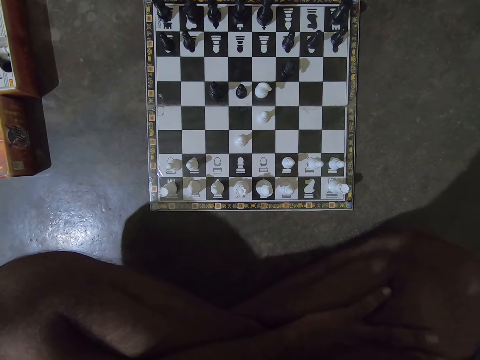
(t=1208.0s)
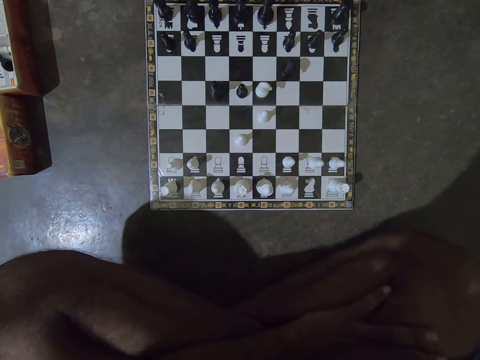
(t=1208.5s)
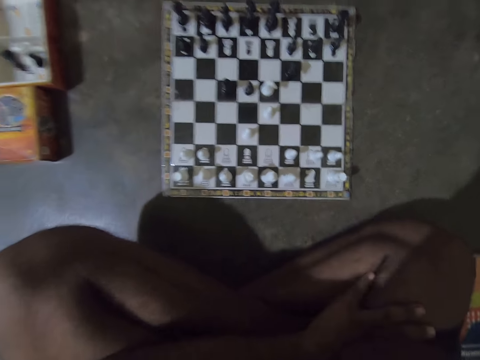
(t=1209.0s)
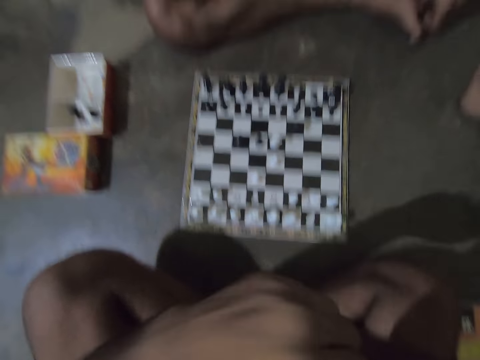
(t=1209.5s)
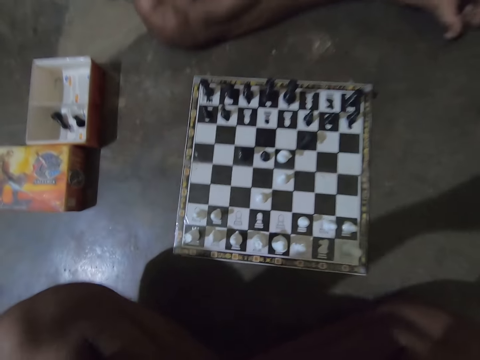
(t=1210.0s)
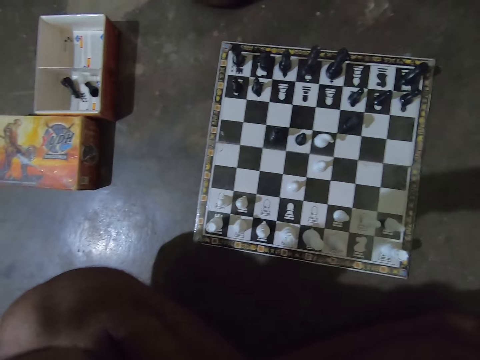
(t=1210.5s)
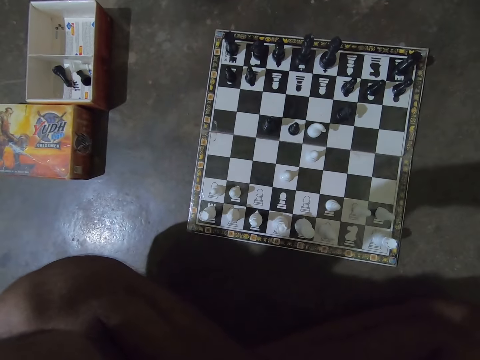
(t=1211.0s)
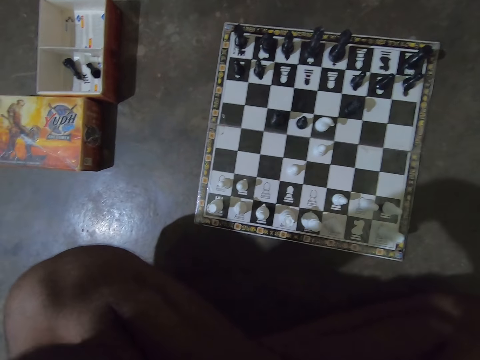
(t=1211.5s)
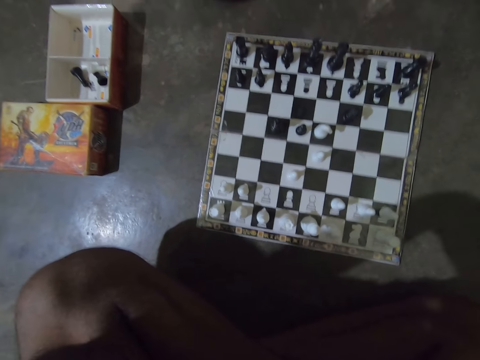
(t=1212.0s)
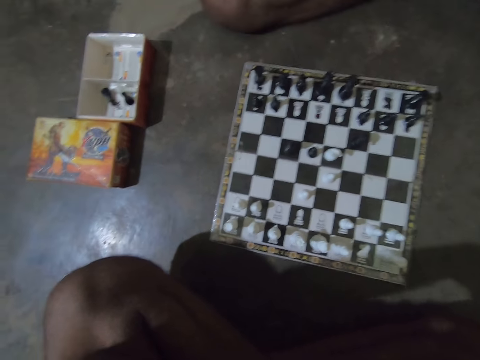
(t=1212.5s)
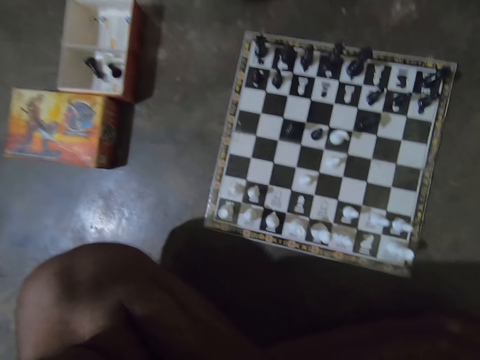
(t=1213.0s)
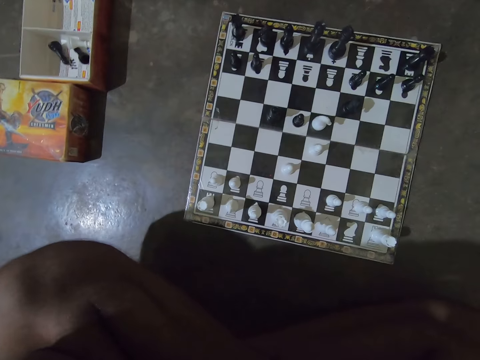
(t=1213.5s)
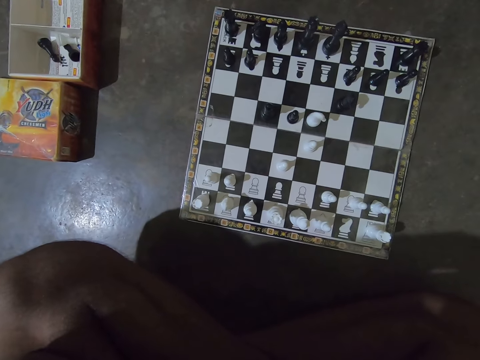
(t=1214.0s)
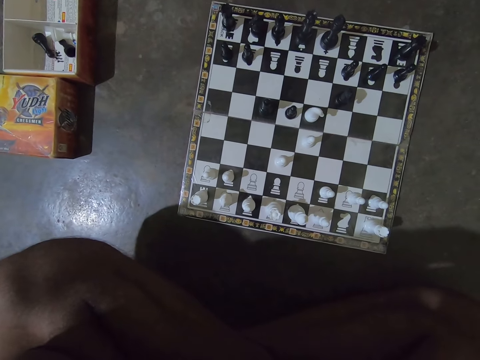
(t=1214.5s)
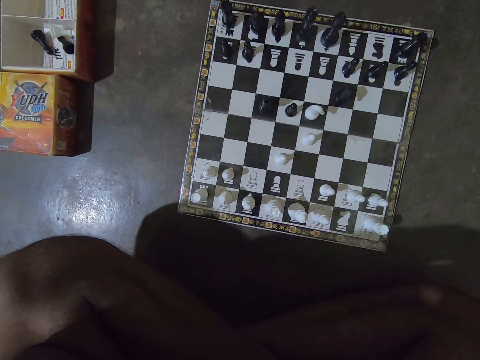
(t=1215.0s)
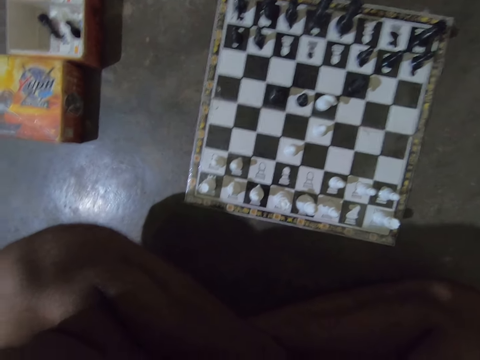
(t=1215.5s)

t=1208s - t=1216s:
The camera wearer raises his left hand towards his face. He touches his face.

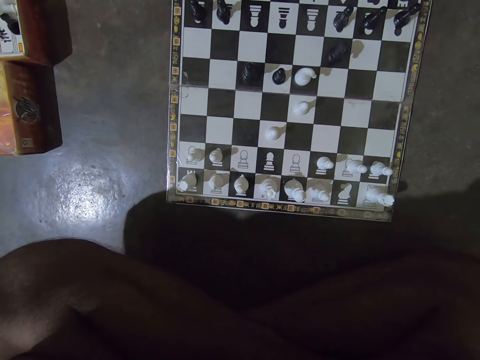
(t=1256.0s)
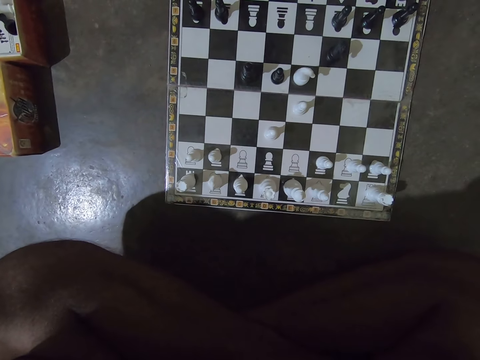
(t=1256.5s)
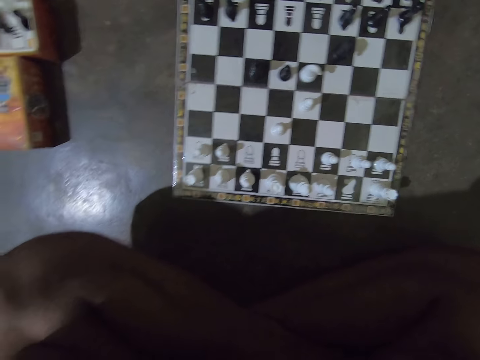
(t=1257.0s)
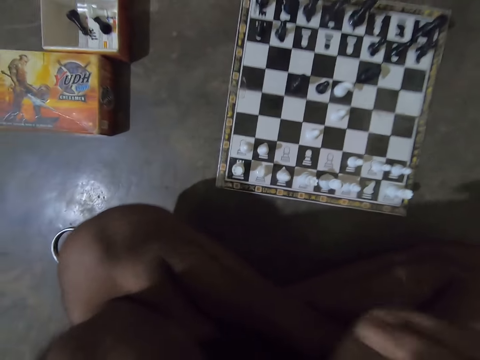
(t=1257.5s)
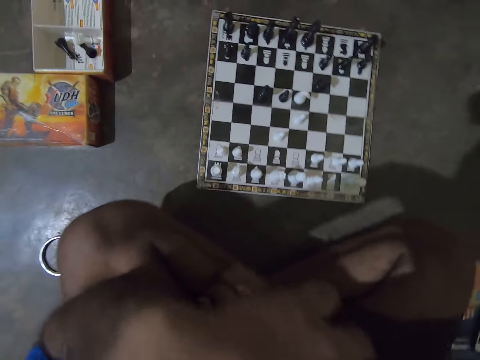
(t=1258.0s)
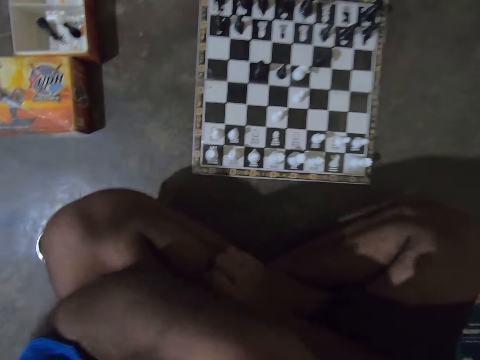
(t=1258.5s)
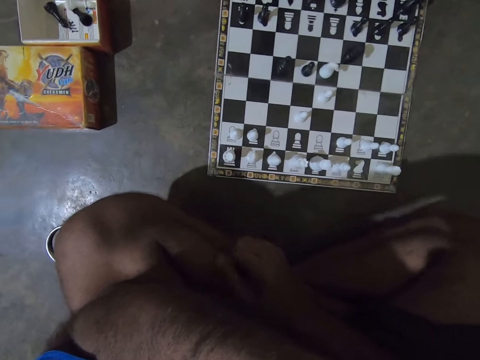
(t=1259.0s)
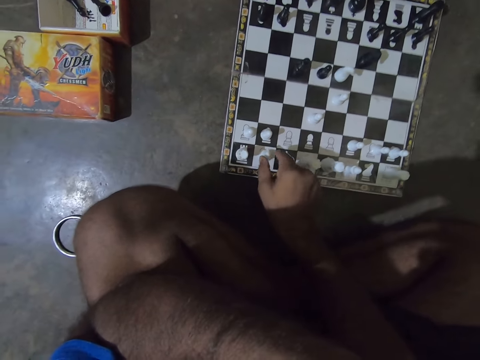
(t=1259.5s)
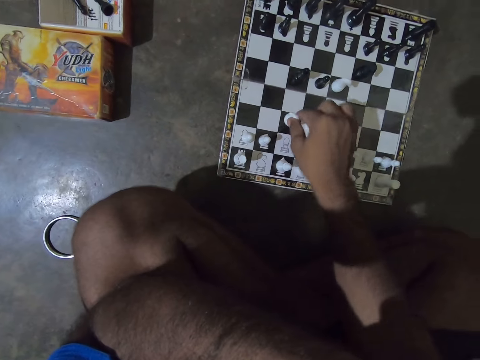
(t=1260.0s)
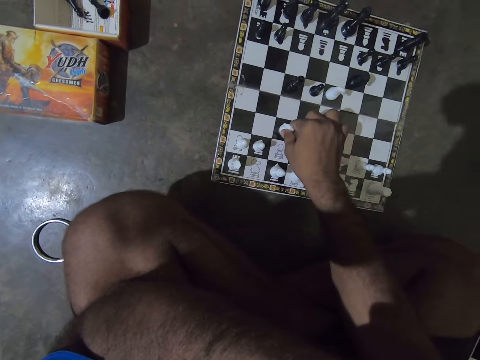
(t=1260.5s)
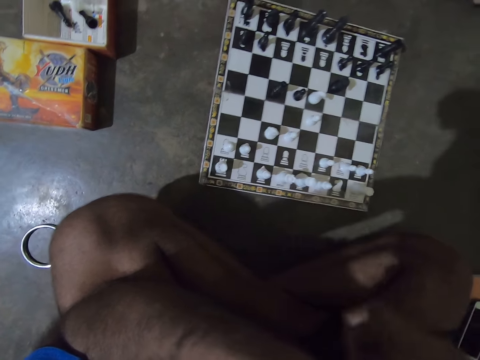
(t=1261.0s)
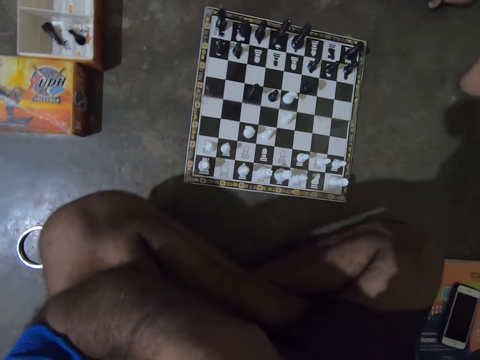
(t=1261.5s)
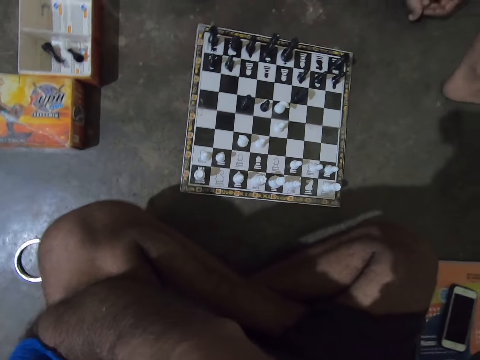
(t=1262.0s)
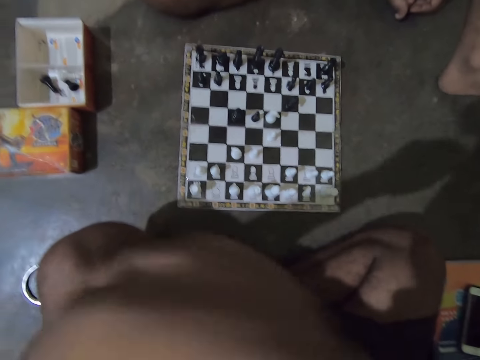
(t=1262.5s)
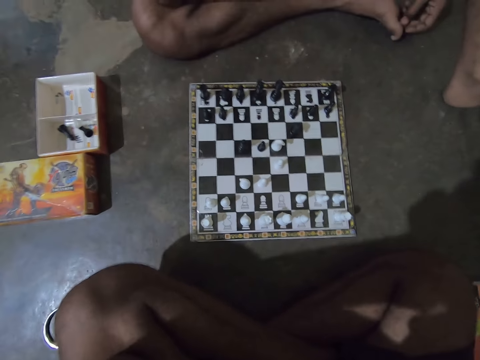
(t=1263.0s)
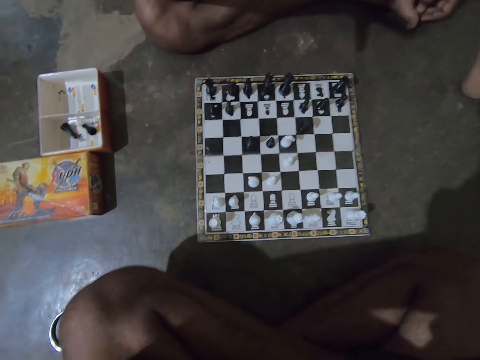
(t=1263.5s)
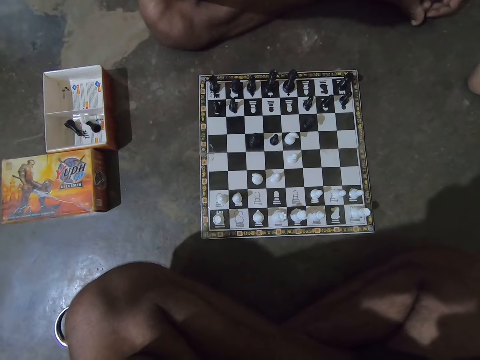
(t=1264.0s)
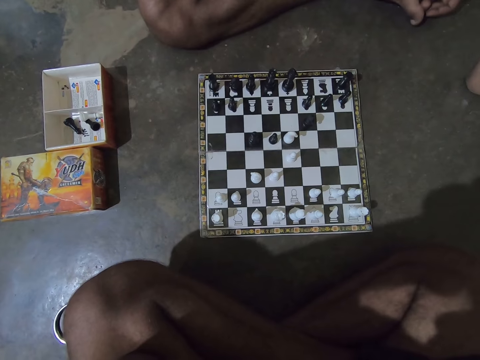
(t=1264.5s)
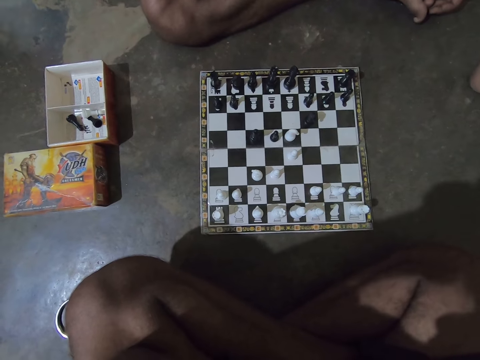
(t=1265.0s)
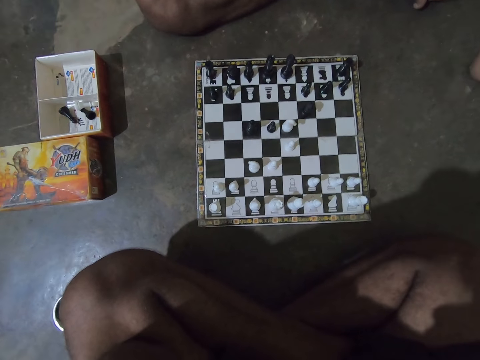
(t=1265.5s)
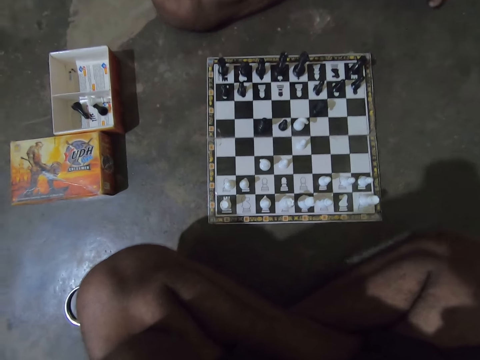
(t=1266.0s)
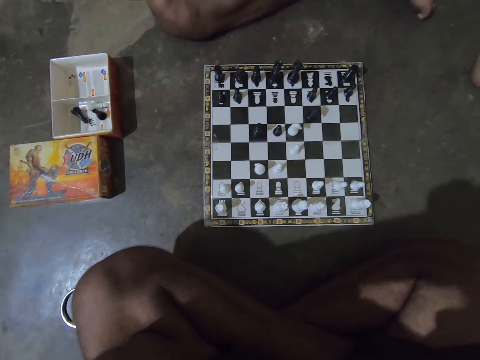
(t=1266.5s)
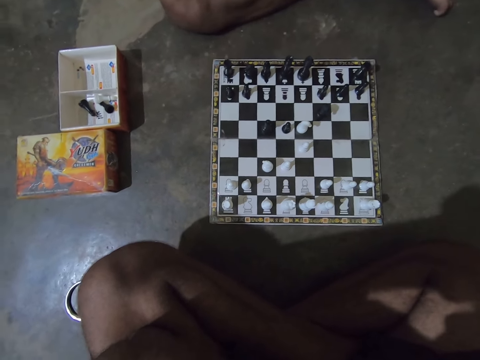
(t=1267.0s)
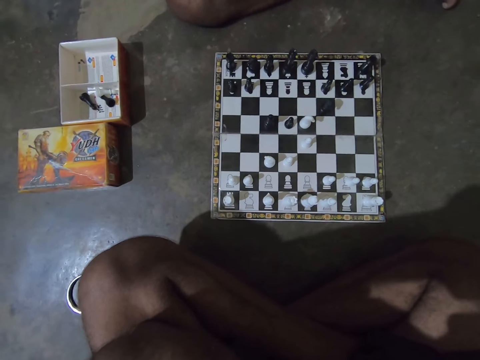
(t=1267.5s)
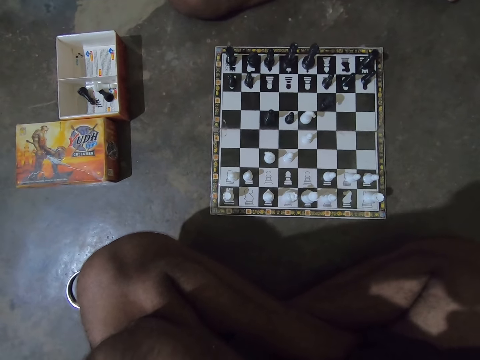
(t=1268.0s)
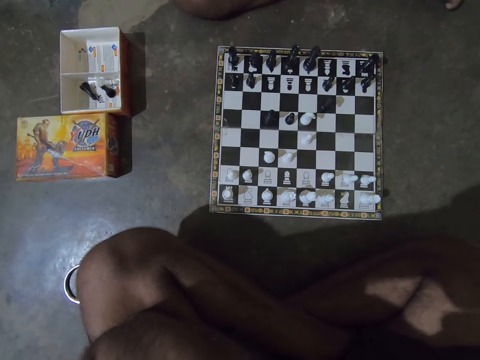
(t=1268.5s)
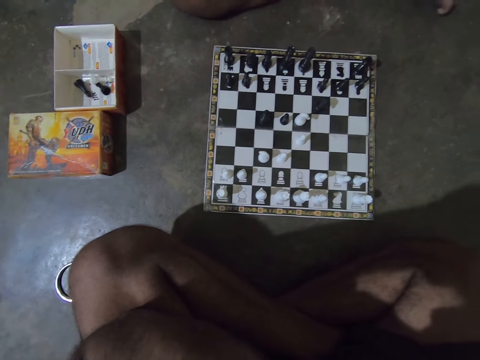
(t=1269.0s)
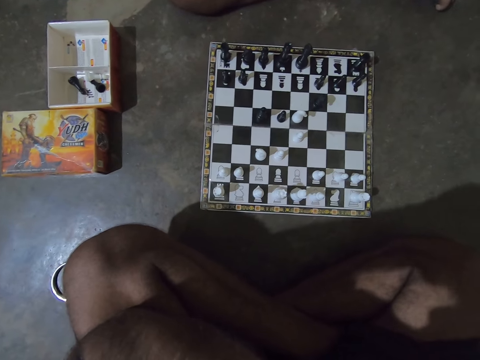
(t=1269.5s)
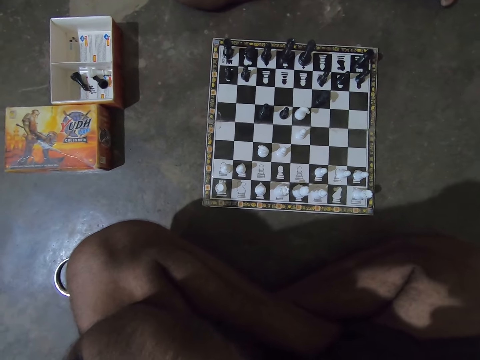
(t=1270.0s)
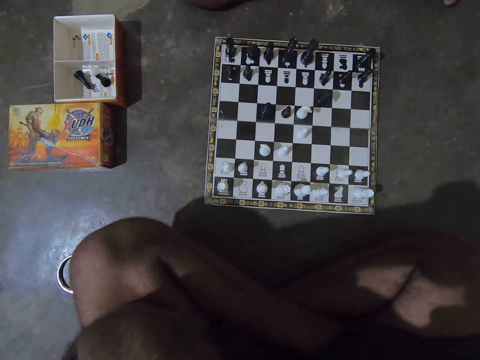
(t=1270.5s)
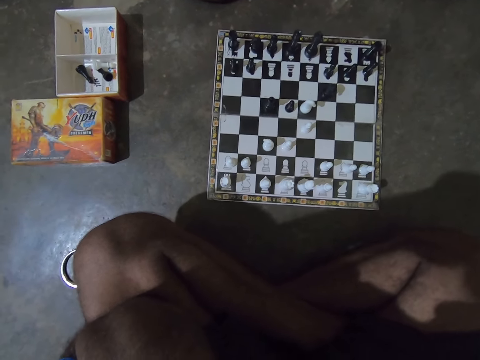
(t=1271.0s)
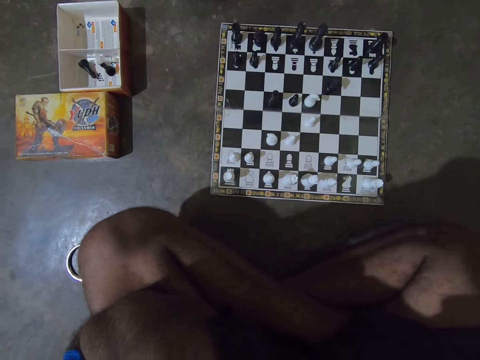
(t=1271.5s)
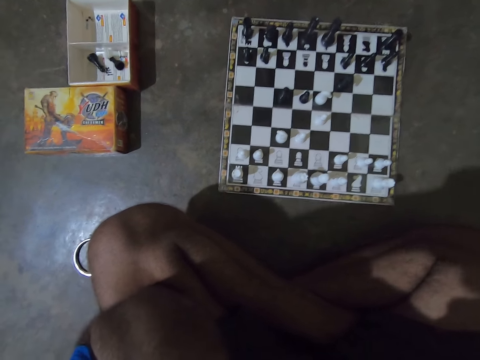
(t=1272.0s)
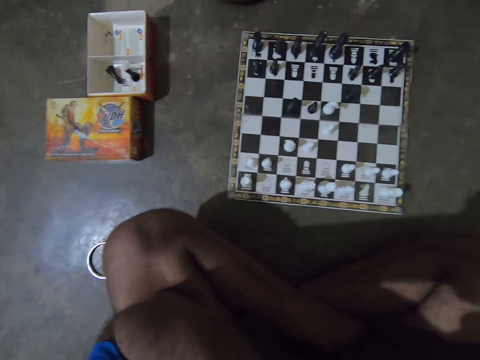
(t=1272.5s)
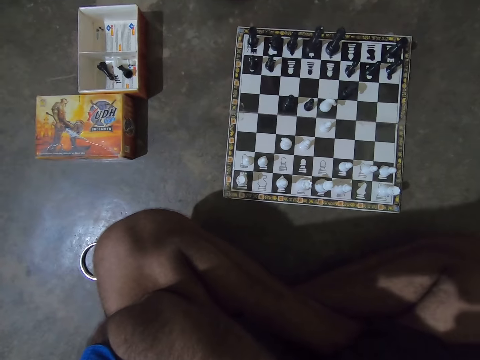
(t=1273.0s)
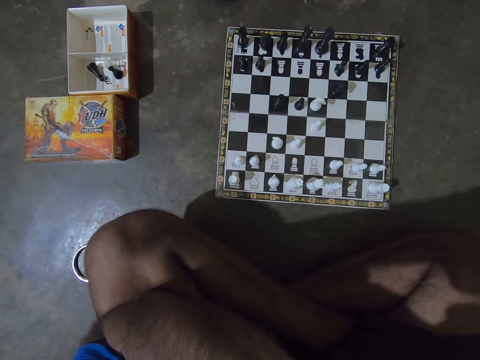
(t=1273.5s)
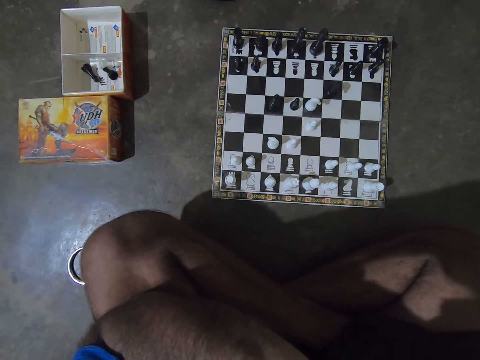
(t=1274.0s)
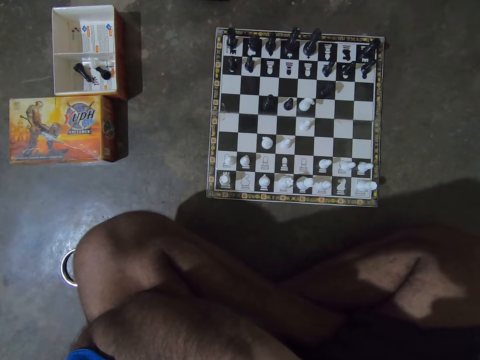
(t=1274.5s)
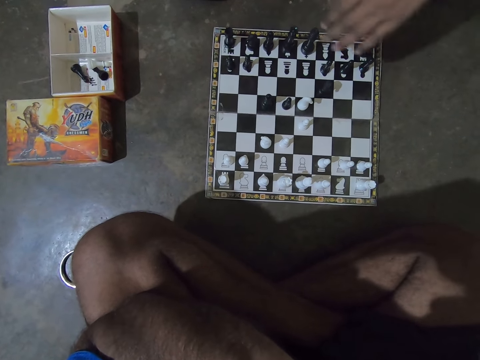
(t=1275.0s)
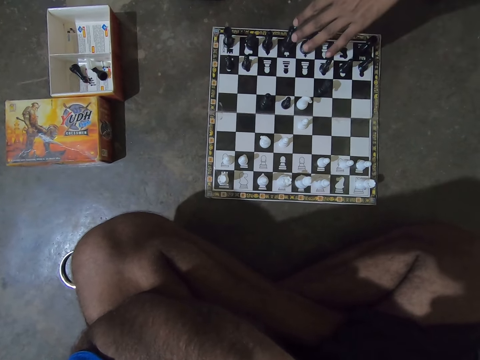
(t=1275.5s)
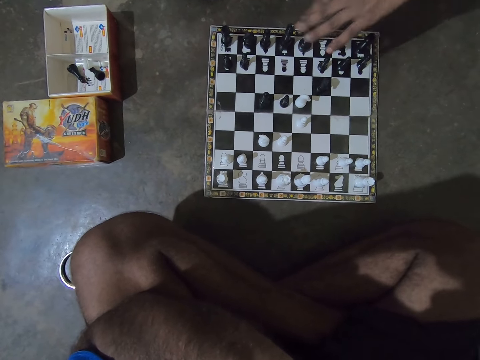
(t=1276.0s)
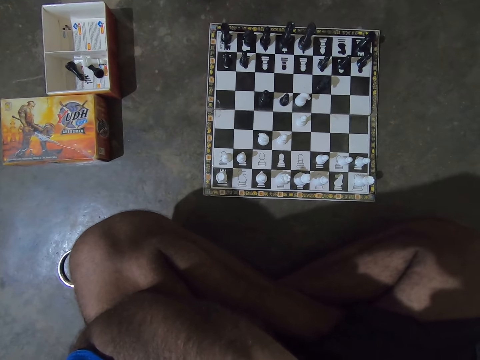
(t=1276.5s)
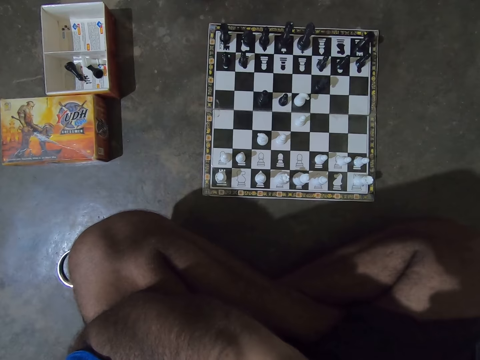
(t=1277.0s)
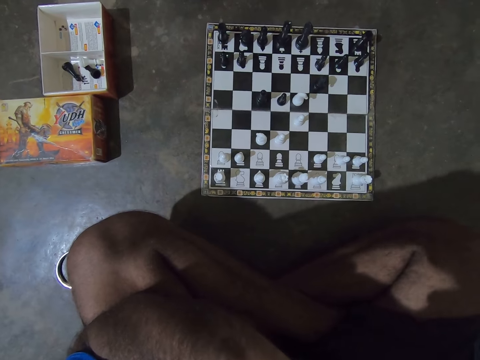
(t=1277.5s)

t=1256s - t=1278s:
The camera wearer places his right hand on his right leg. He picks up a white knight chess piece on the chess board with his right hand. He places the white knight chess piece forward on a black box on the chess board. He plays the chess. He raises his hand towards his face. He adjusts his left hand on his face. A man touches the black queen chess piece on the chess board with his left hand. The camera wearer interacts with the man.
